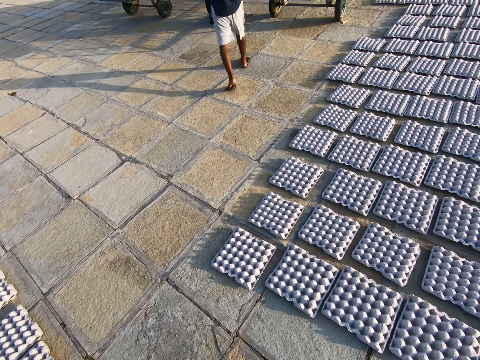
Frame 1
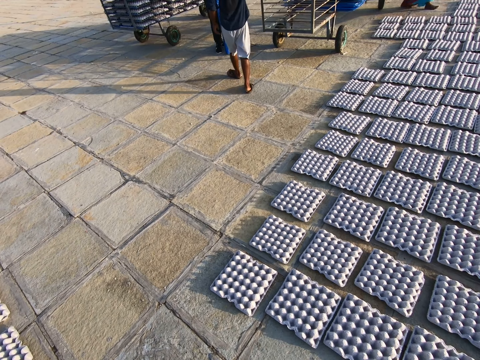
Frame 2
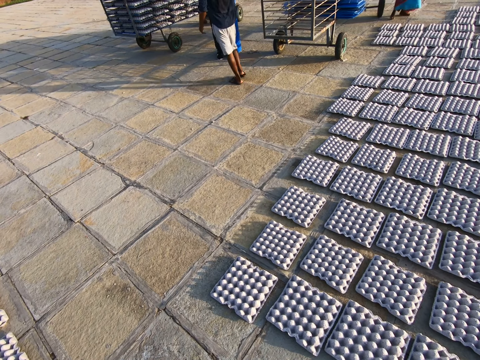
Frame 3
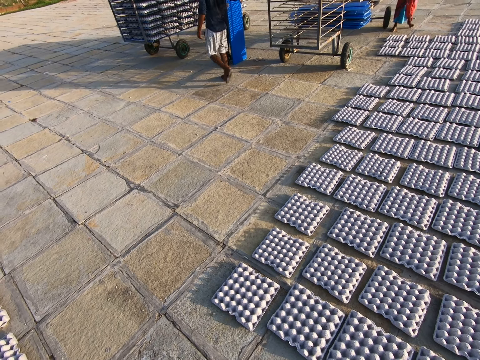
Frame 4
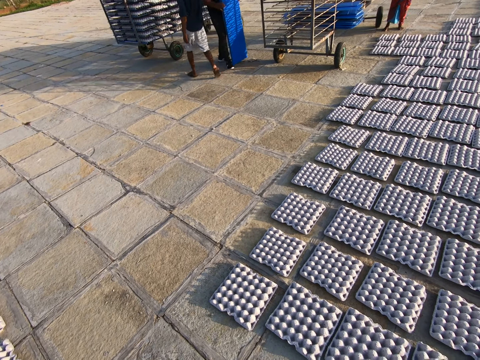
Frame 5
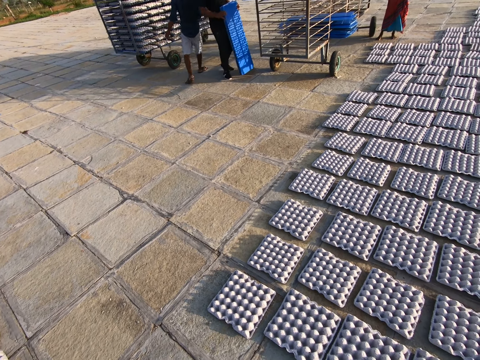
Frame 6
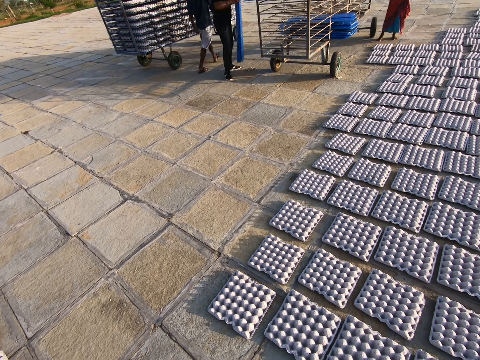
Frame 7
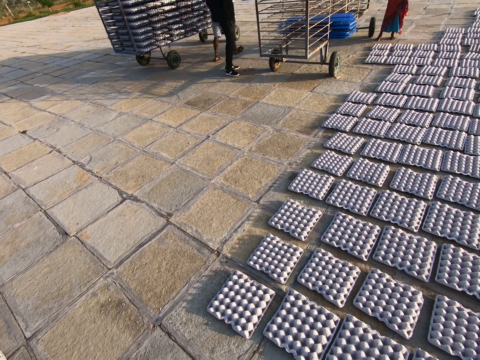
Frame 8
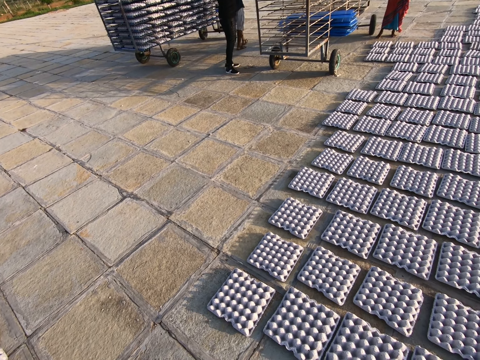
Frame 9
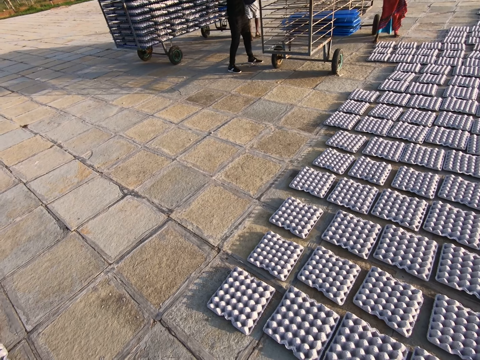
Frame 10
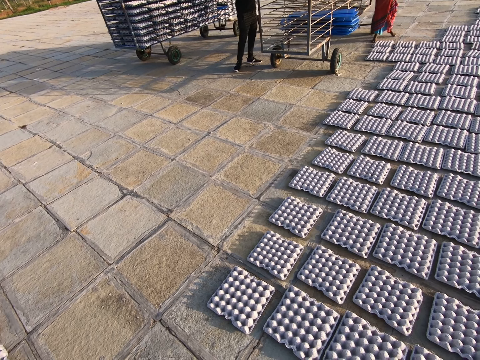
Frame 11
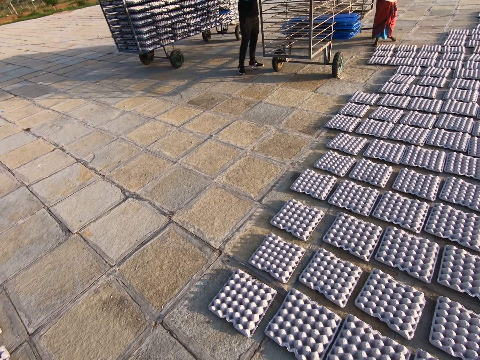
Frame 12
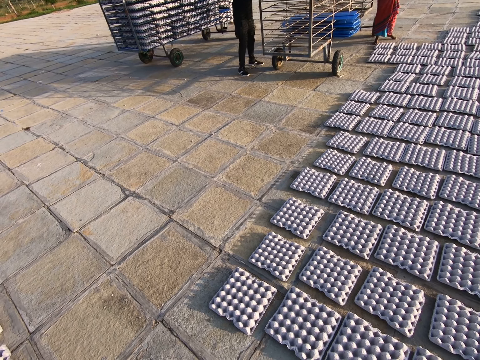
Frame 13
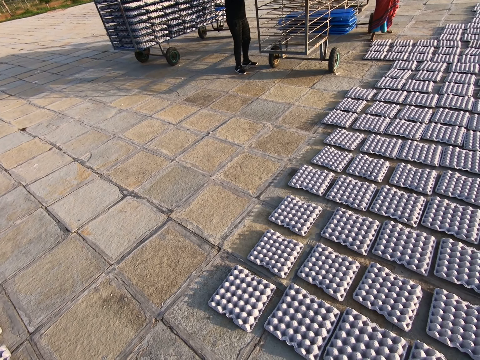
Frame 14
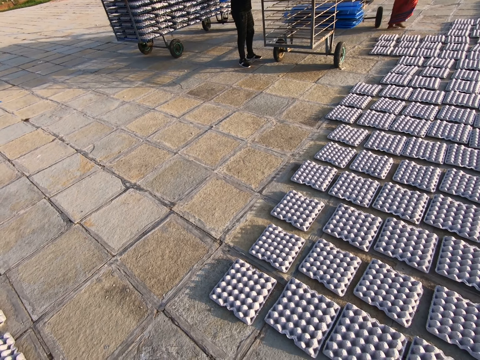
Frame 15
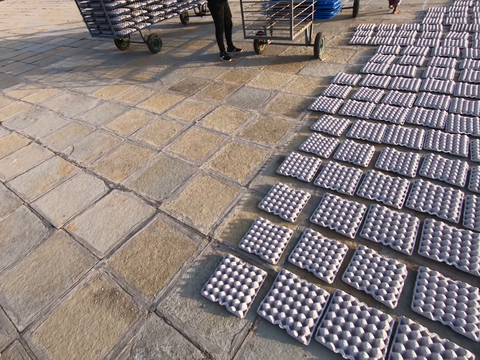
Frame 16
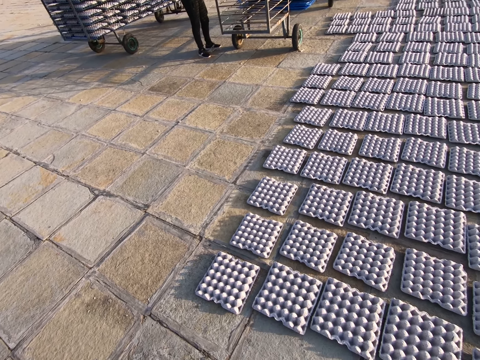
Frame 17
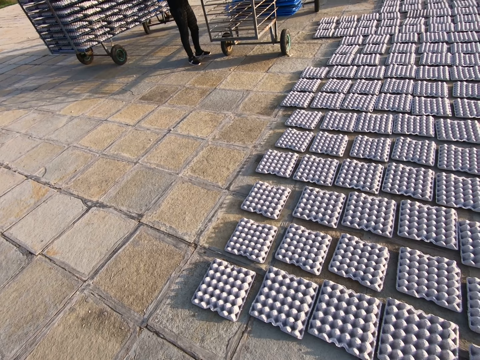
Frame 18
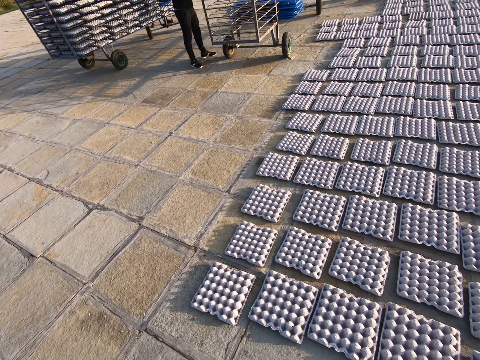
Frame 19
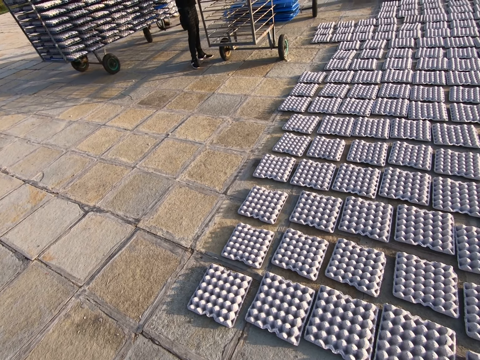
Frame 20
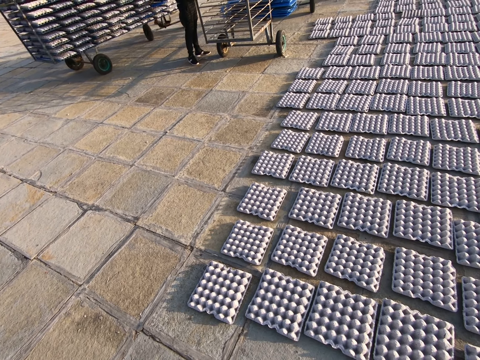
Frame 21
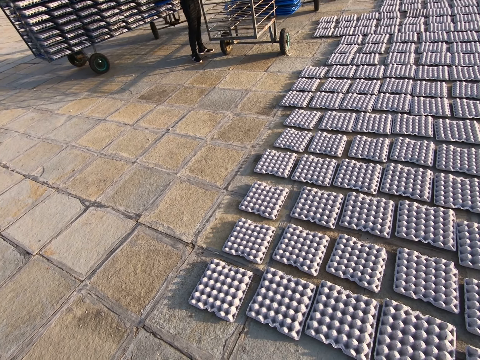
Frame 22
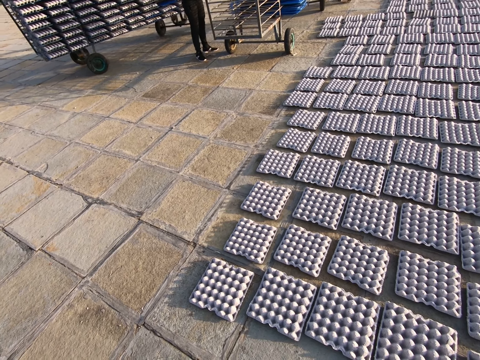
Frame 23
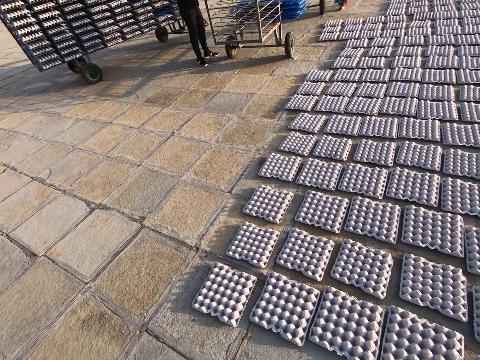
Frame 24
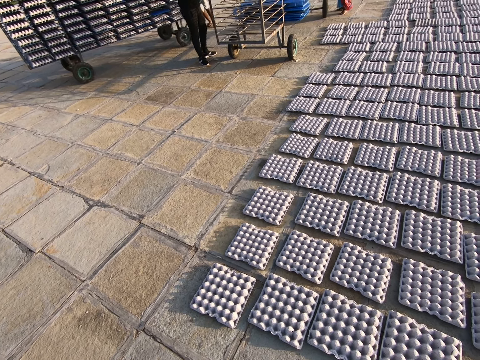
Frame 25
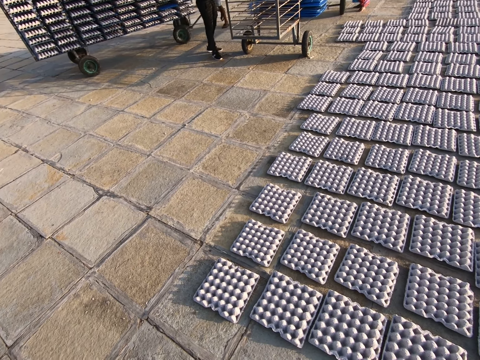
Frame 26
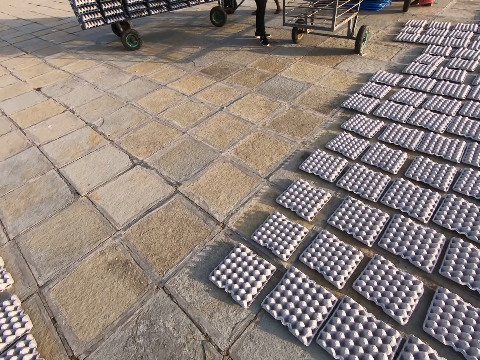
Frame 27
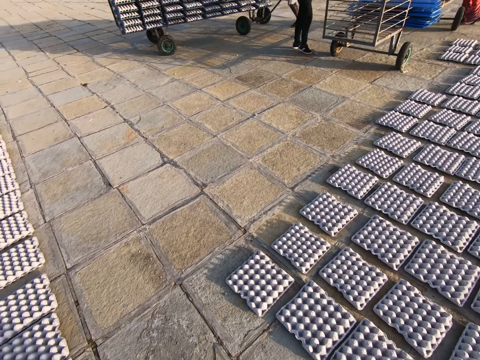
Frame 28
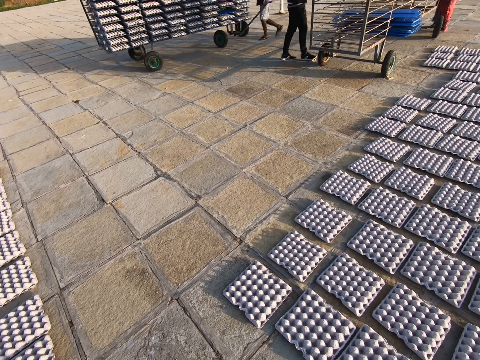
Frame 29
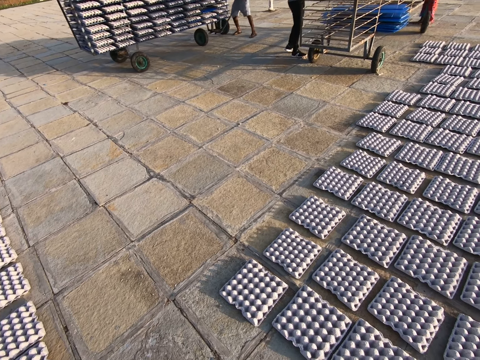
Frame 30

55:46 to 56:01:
A man raises the pile of plastic trays from the ground with both hands. Another man wheels a rack of egg trays away with both hands.

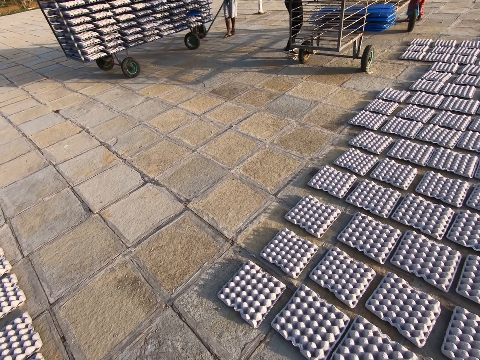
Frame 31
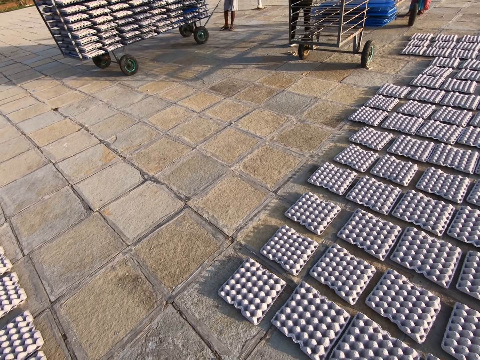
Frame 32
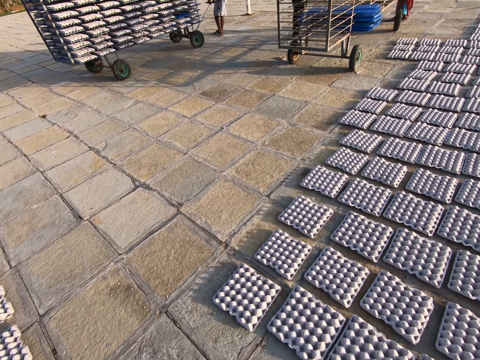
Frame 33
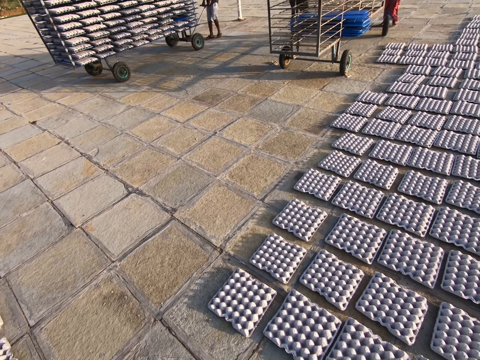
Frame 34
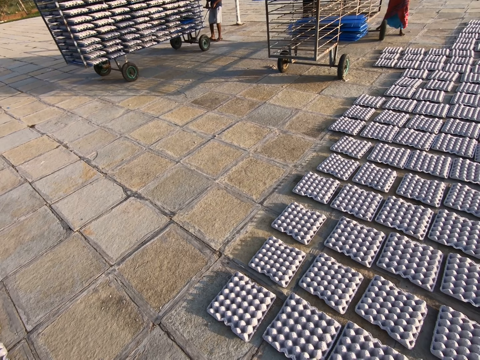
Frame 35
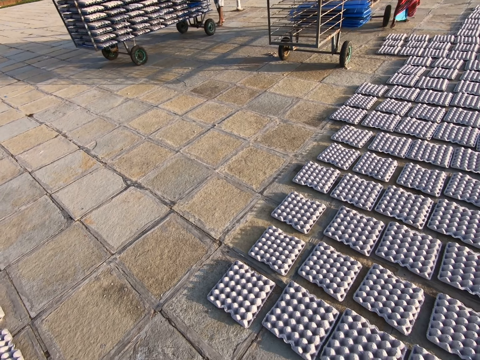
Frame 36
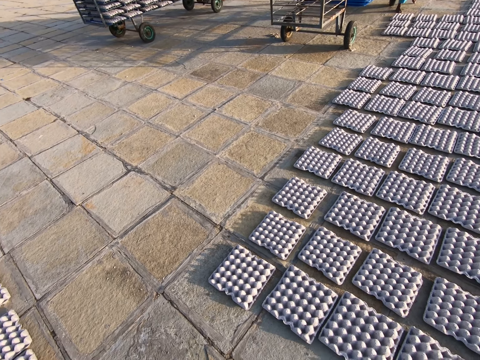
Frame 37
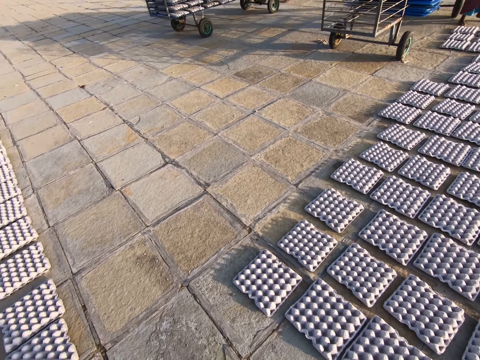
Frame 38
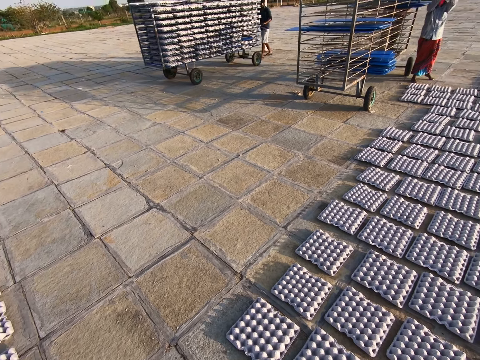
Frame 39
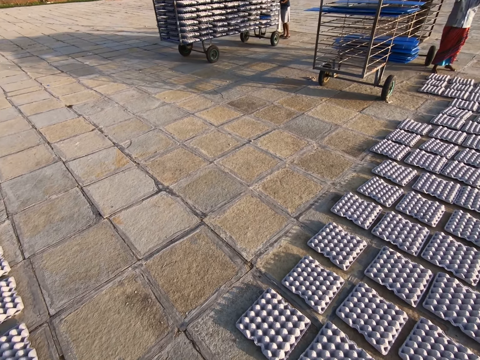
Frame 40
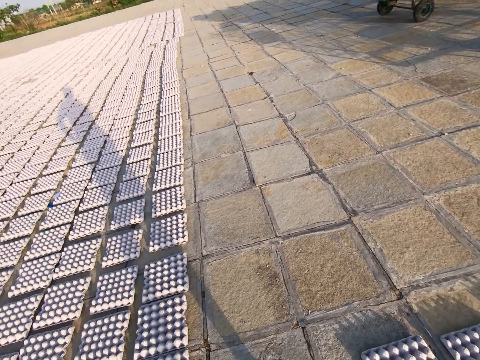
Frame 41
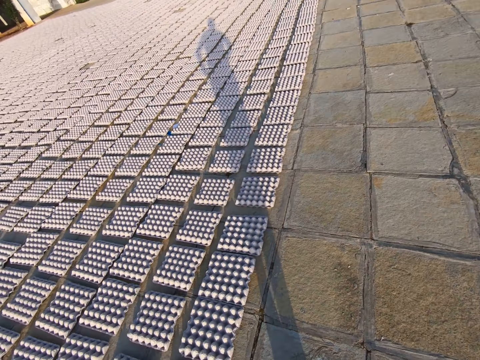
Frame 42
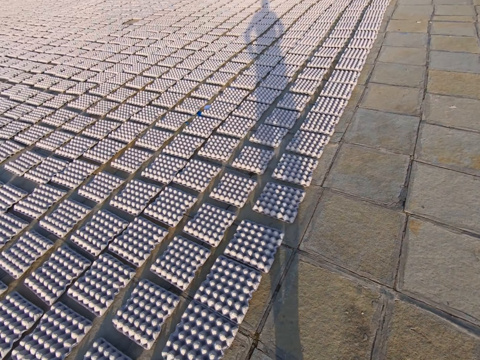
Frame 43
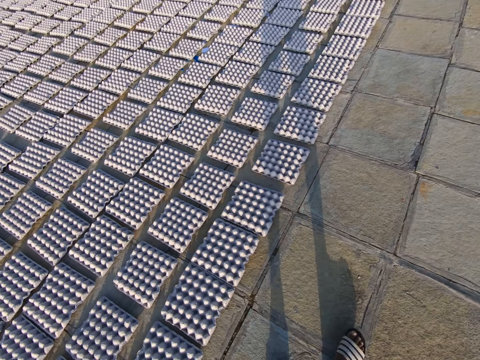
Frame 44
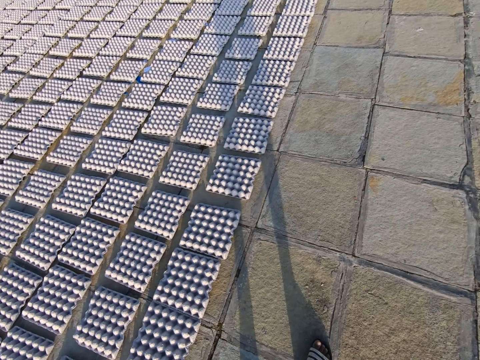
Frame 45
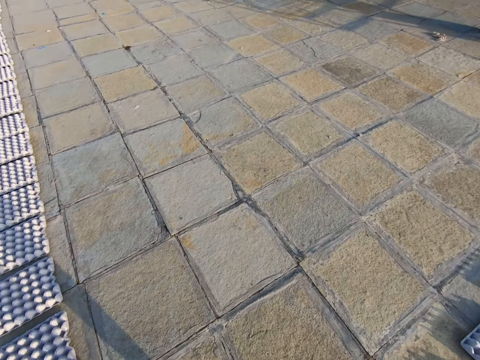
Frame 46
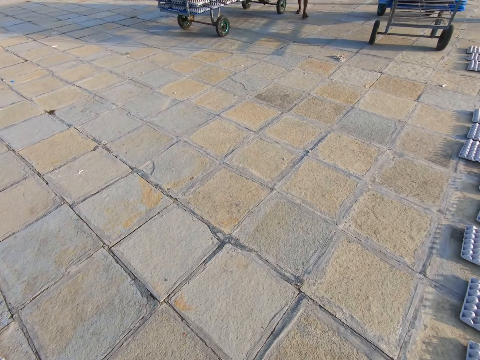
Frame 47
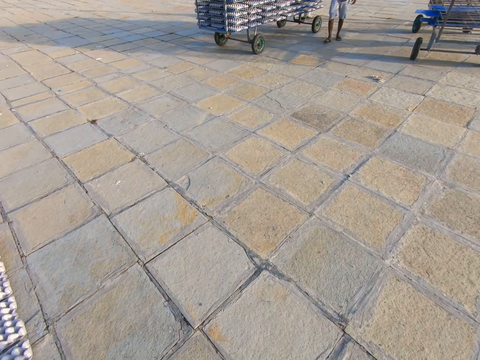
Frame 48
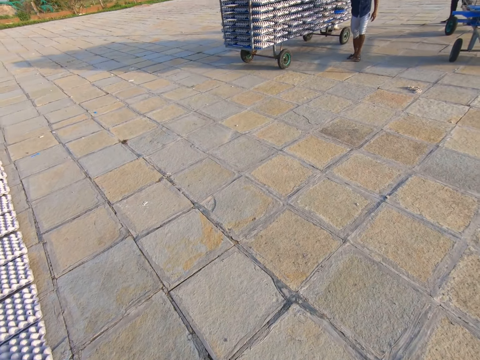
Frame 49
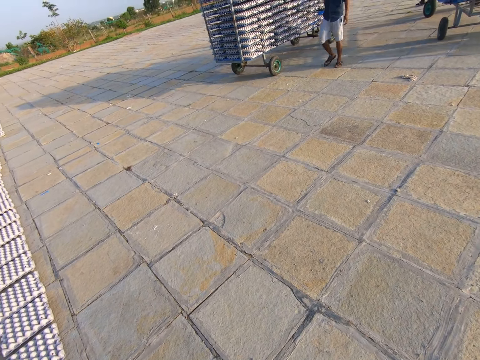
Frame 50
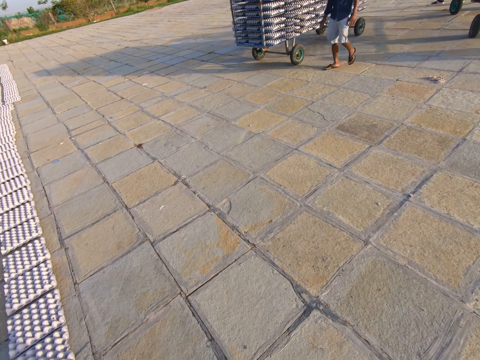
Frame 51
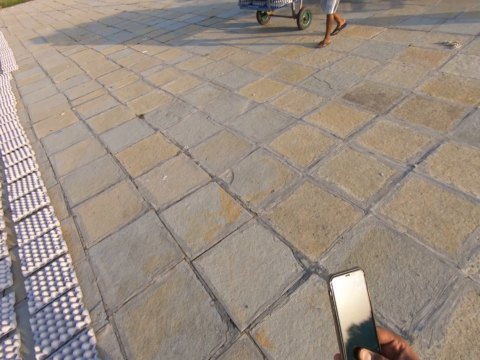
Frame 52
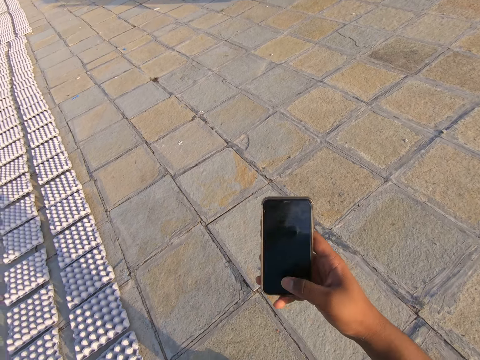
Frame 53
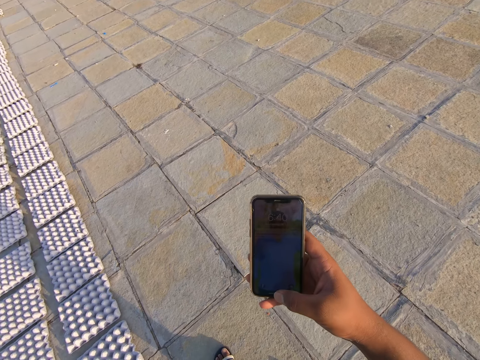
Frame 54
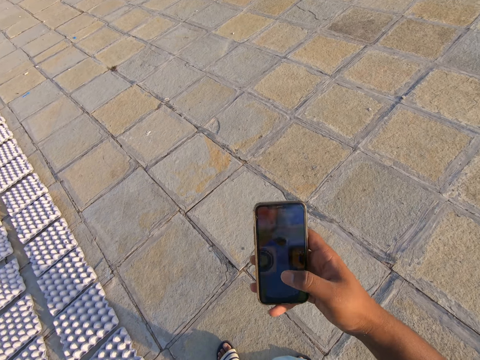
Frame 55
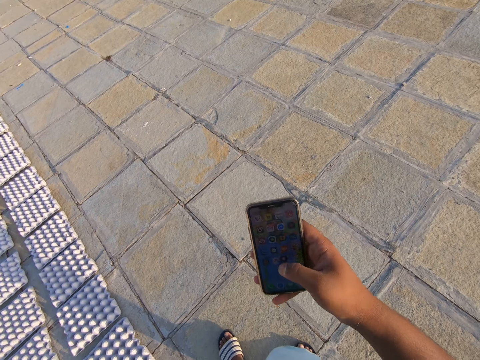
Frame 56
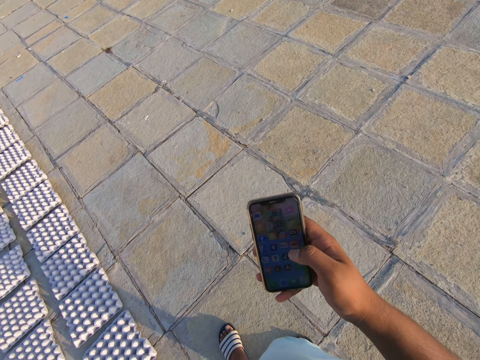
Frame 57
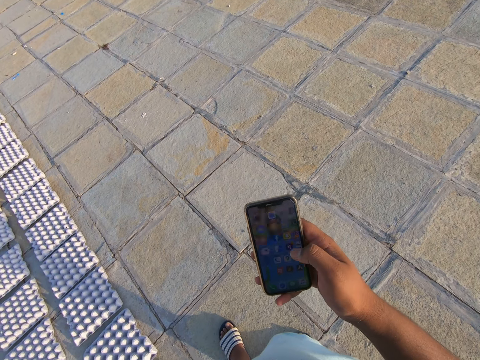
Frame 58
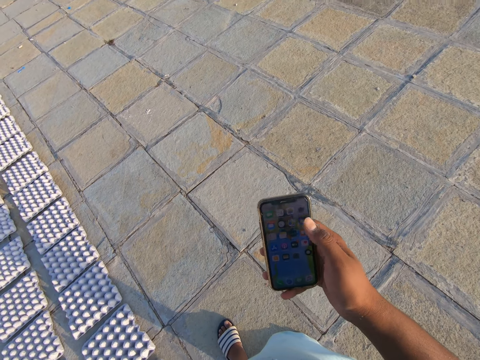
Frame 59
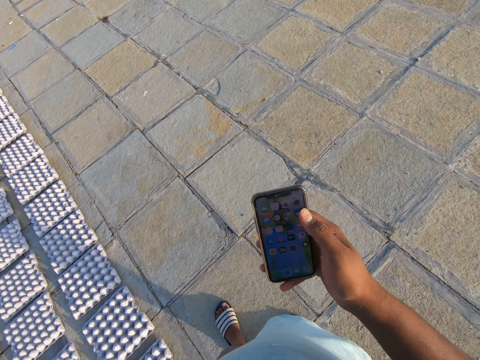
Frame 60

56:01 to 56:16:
The camera wearer talks to a person. He holds a phone in his right hand. He operates the phone with his right hand.
